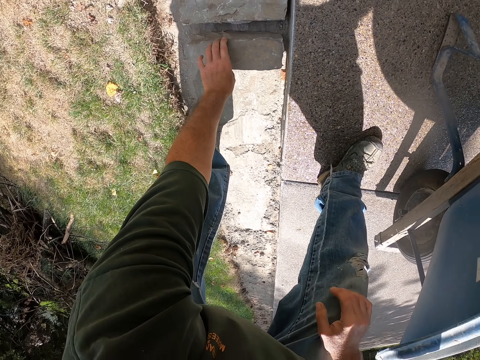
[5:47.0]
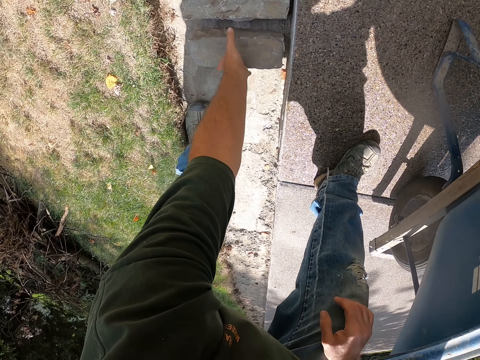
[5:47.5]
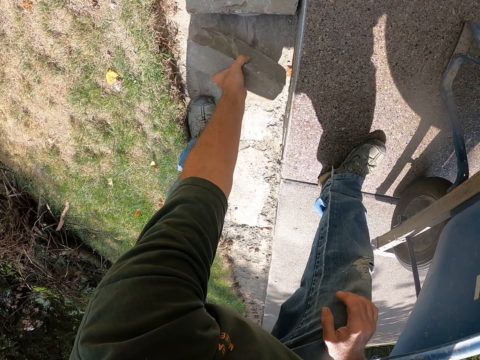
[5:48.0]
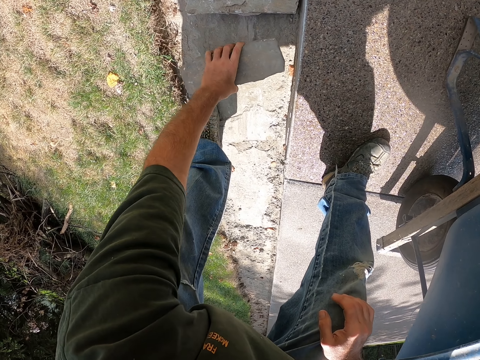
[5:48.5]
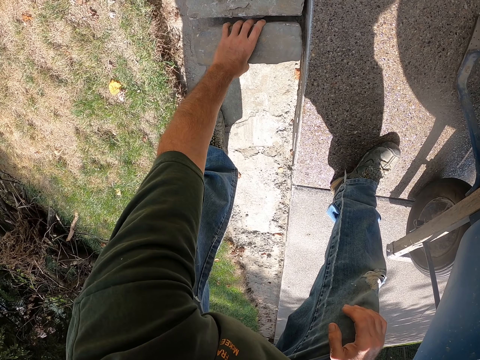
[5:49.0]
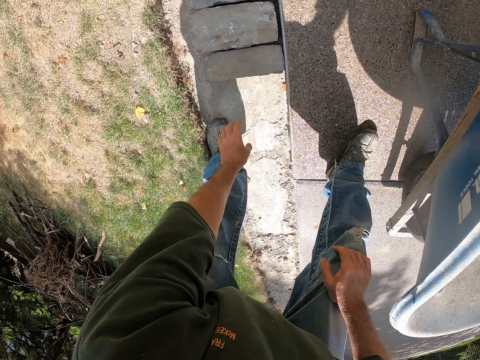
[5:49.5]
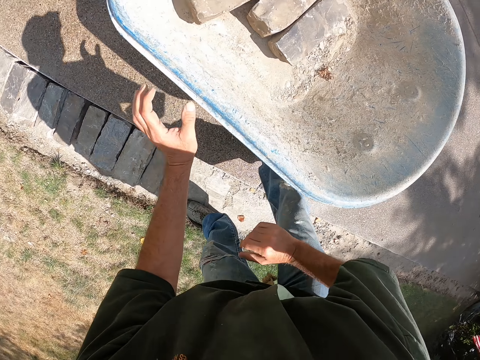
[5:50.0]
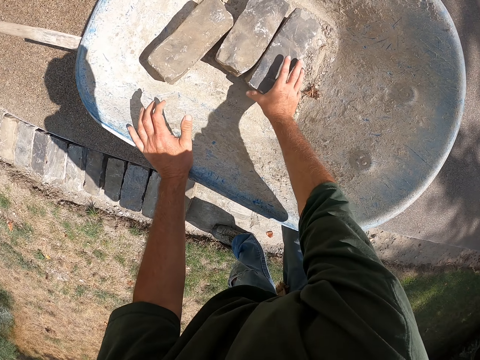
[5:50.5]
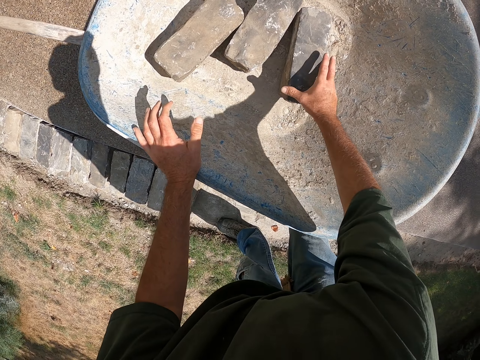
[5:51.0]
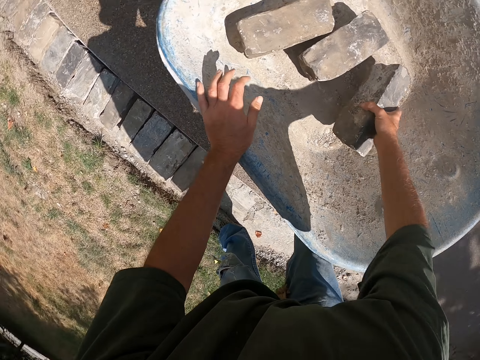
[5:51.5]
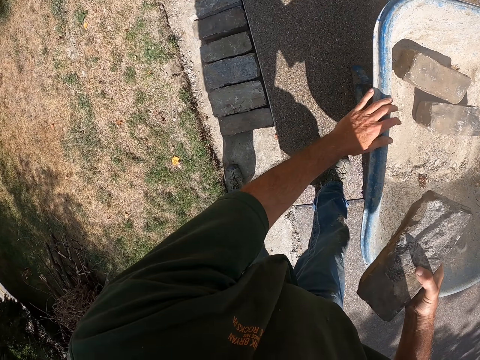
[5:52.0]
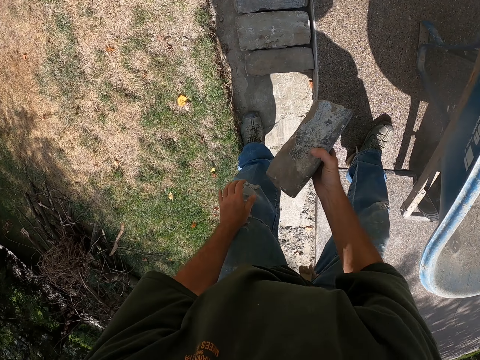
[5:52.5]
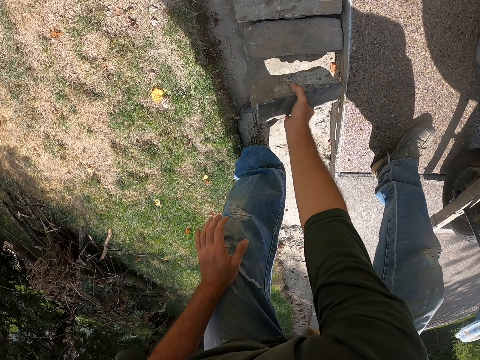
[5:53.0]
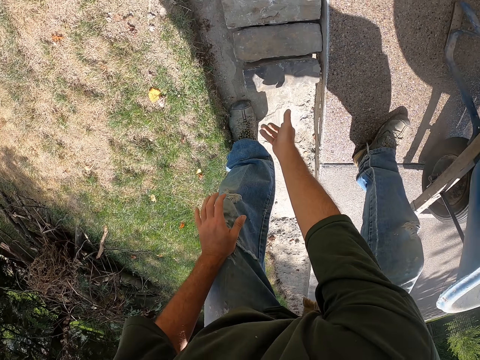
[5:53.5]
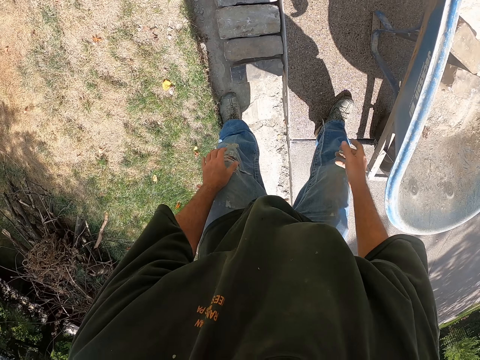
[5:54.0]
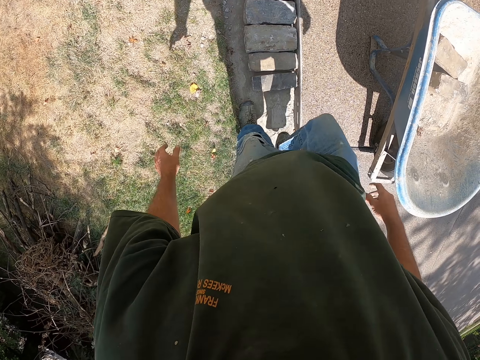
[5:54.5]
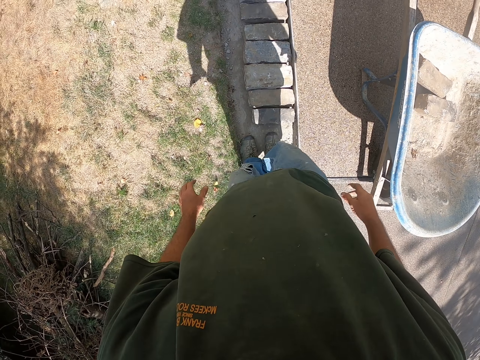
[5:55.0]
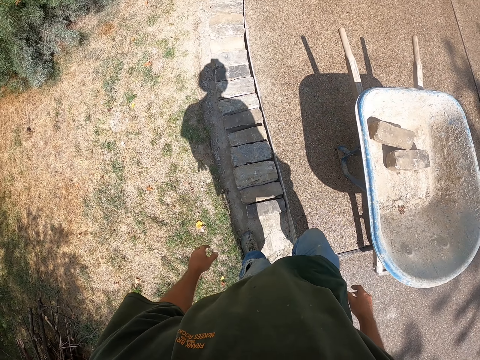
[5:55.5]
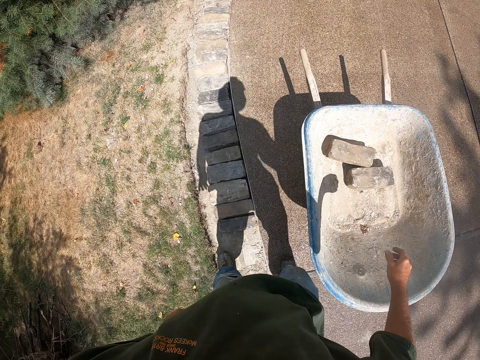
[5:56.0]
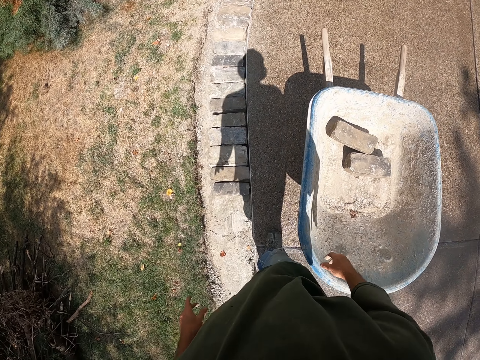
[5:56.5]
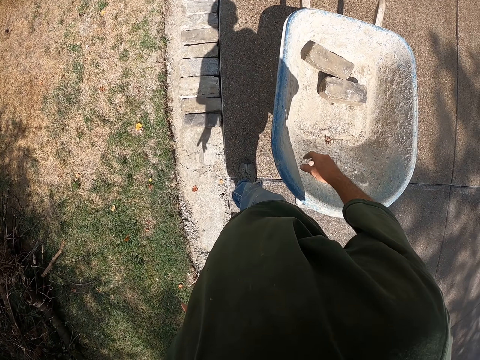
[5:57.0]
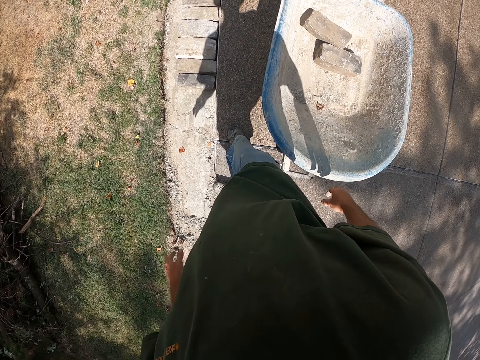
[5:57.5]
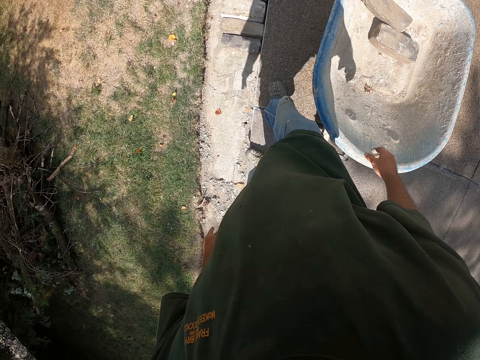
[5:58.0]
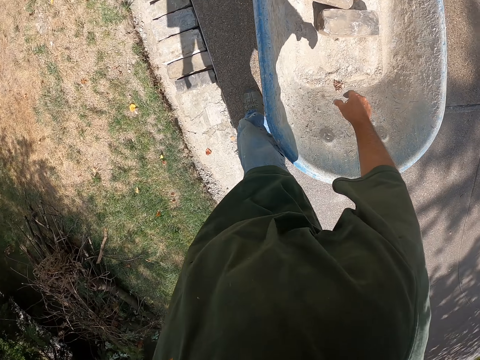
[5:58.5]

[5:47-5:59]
The camera wearer turns the brick on the pavement. They take the brick from the wheelbarrow. They put the brick on the pavement. They push the brick with the right foot. They look around.

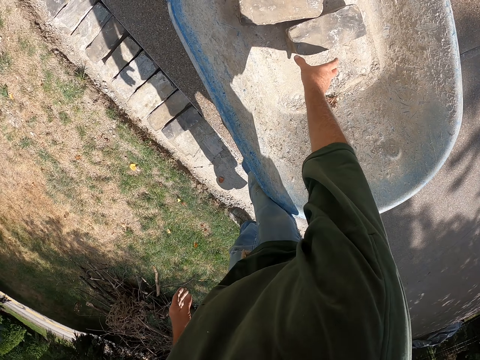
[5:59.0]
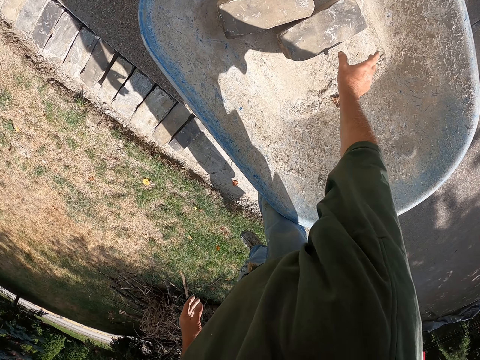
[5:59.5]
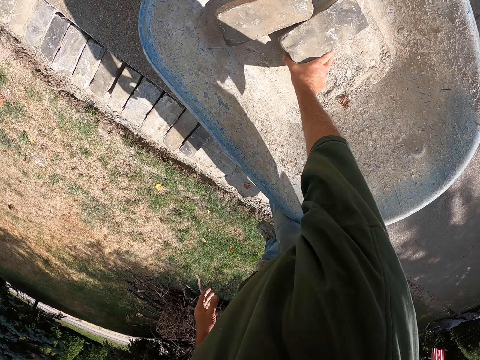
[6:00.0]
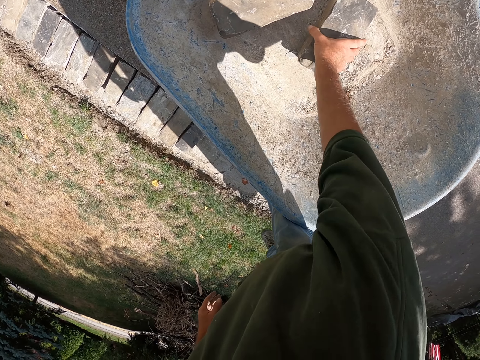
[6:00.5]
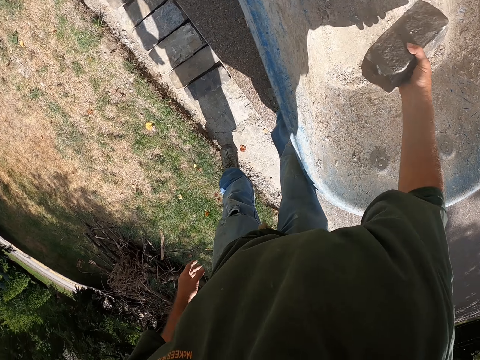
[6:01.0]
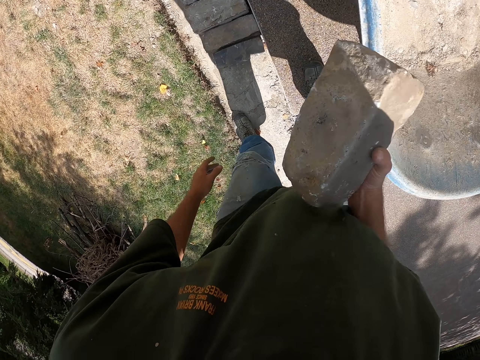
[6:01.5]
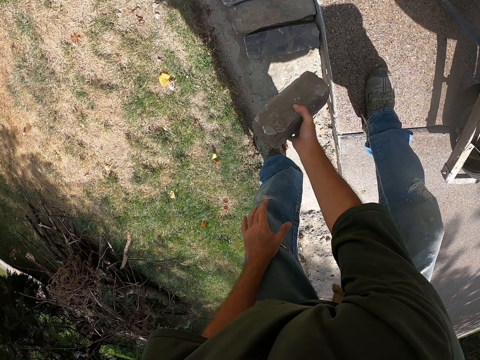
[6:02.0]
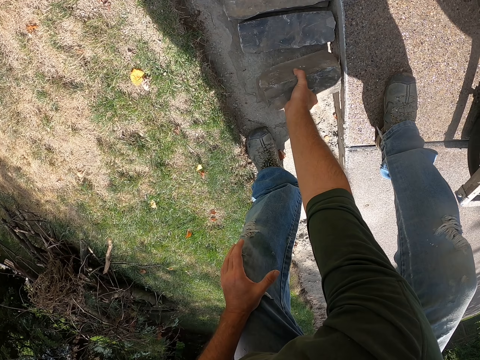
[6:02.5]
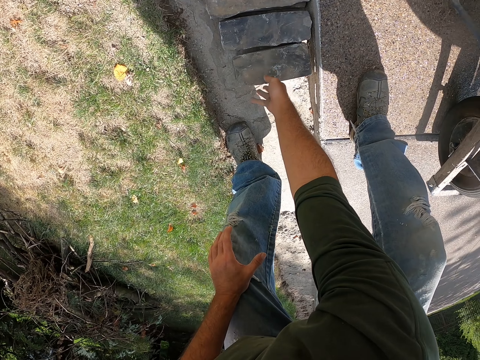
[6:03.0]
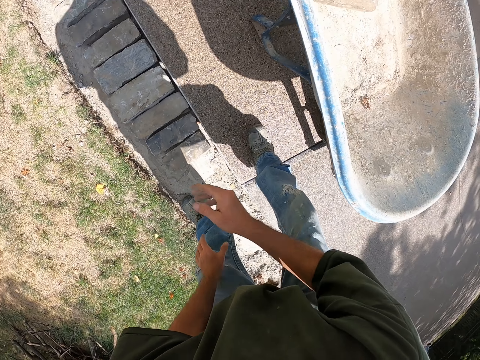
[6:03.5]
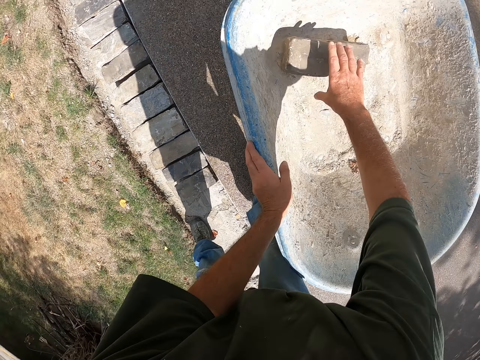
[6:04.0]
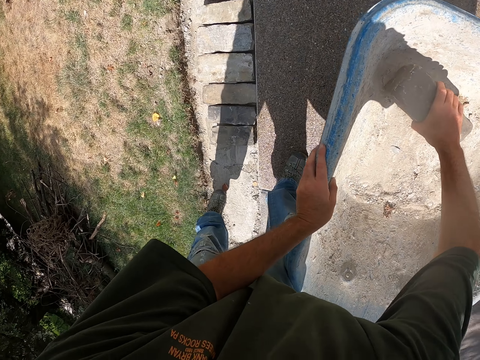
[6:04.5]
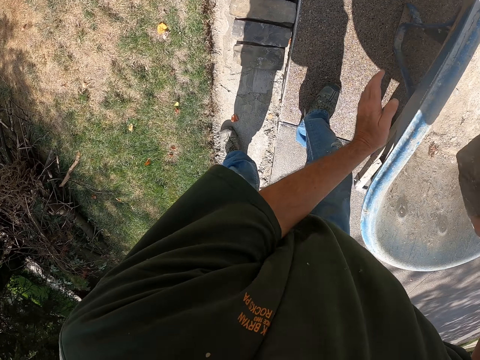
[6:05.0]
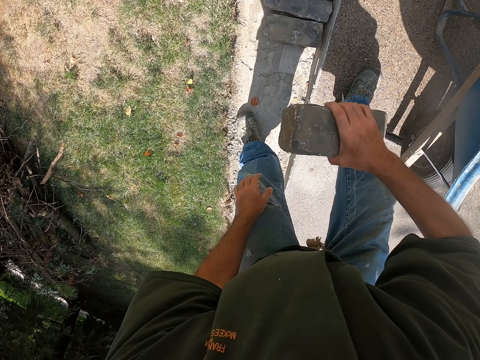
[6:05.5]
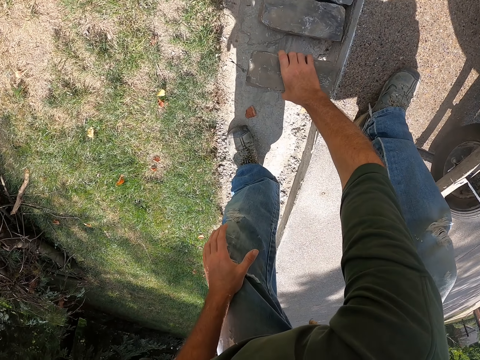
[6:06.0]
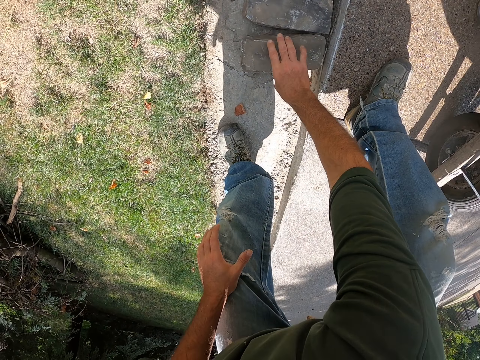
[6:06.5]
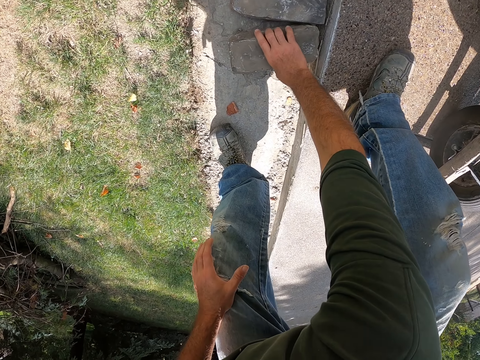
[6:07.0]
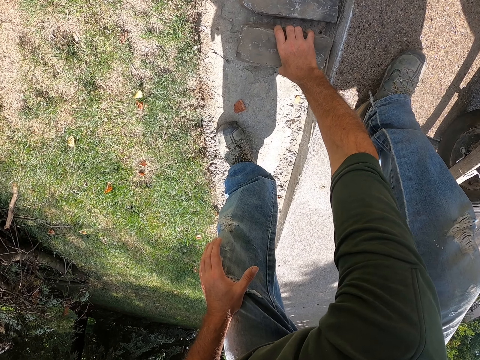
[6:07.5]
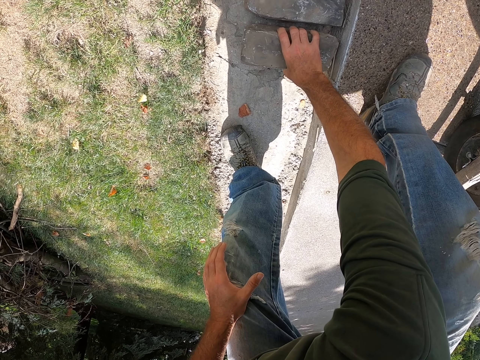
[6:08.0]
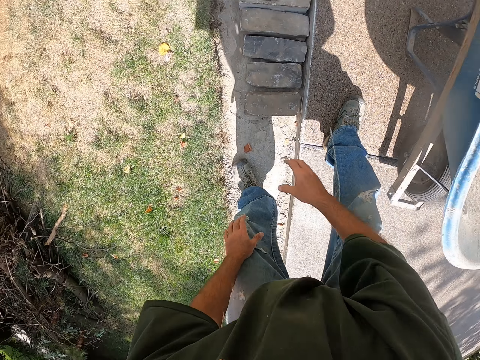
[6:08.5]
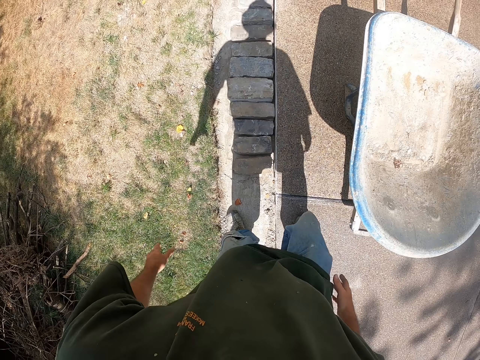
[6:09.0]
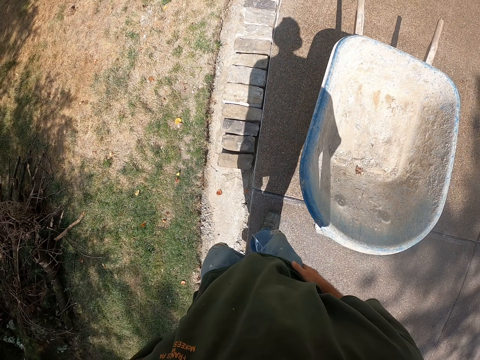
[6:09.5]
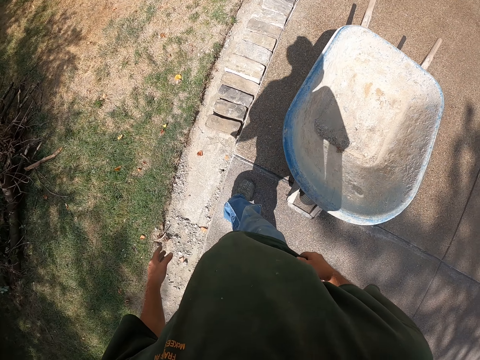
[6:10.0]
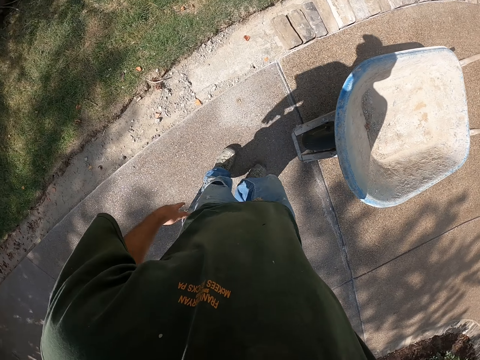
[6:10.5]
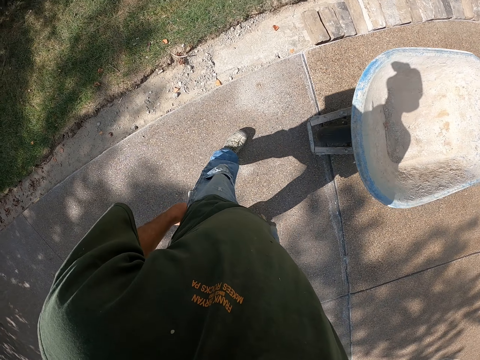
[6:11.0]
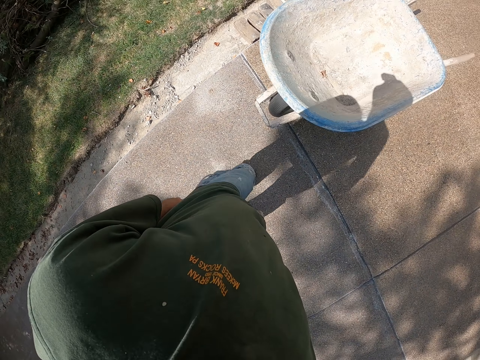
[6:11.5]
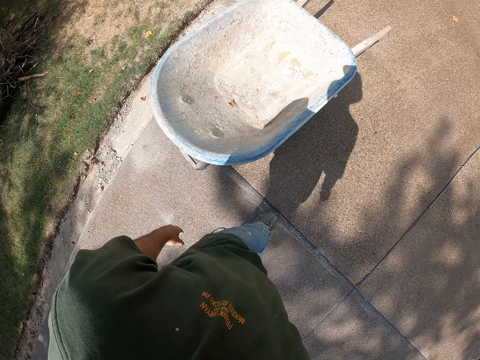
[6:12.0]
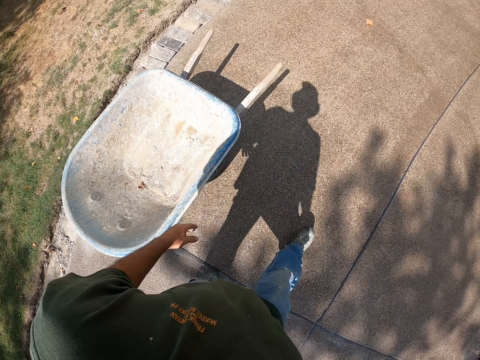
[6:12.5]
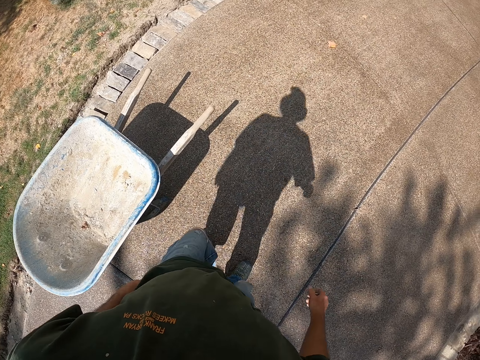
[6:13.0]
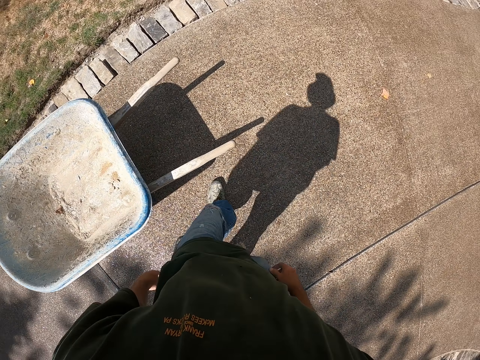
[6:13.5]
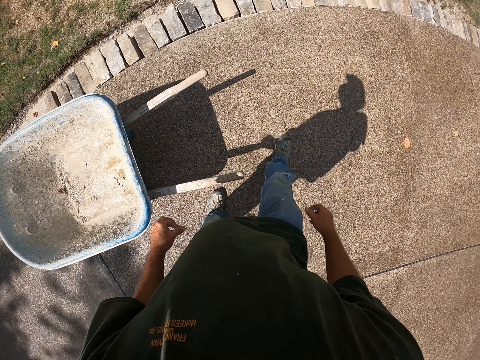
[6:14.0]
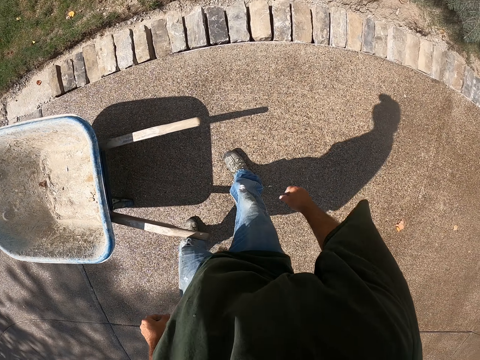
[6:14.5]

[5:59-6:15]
The camera wearer takes the brick from the wheelbarrow. They put the brick on the pavement. They take the brick from the wheelbarrow. They take the brick from the wheelbarrow again. They put the brick on the ground. They push the brick into the pavement. They walk to the wheelbarrow.
